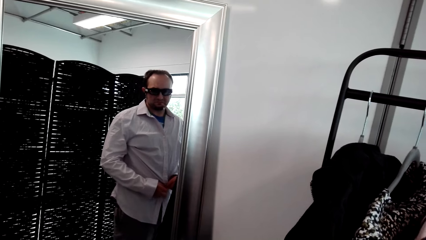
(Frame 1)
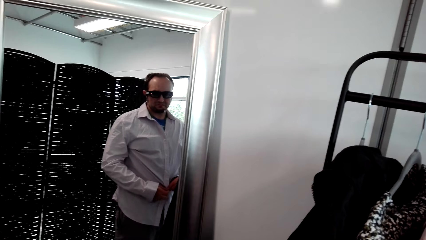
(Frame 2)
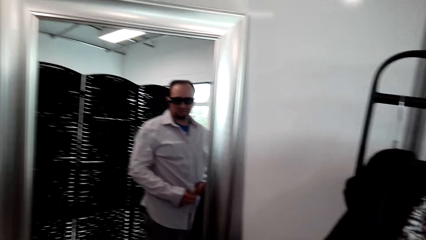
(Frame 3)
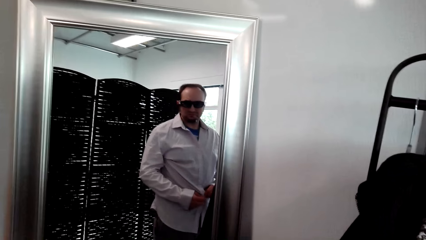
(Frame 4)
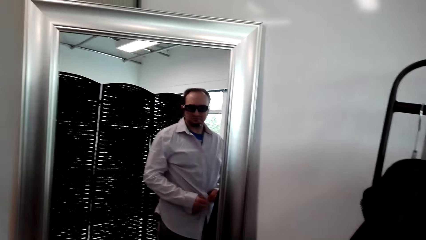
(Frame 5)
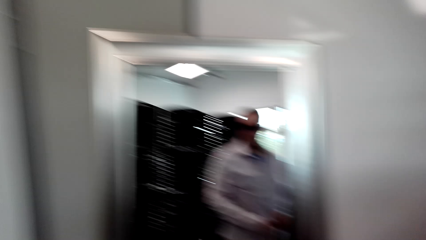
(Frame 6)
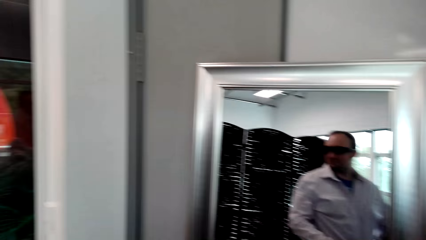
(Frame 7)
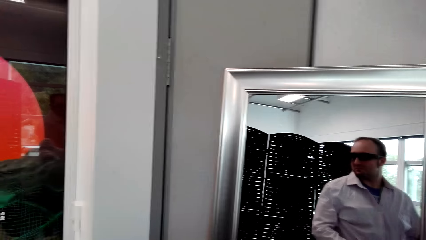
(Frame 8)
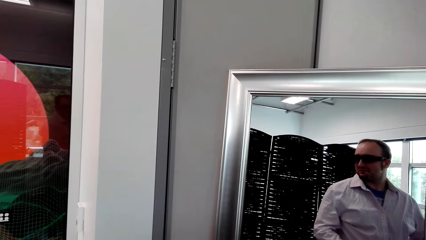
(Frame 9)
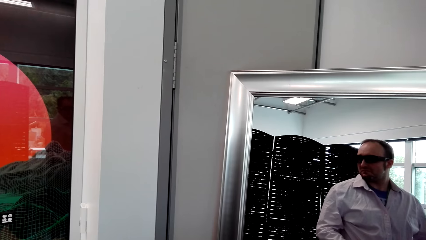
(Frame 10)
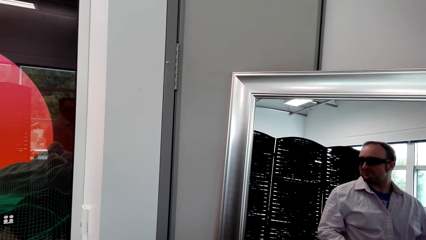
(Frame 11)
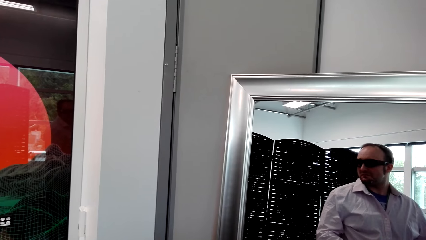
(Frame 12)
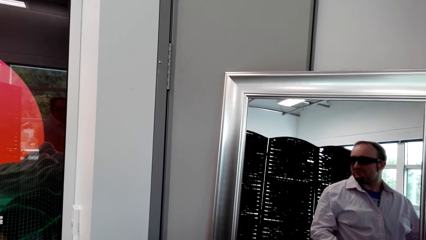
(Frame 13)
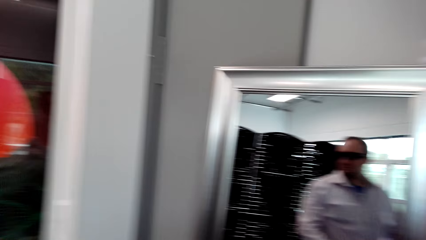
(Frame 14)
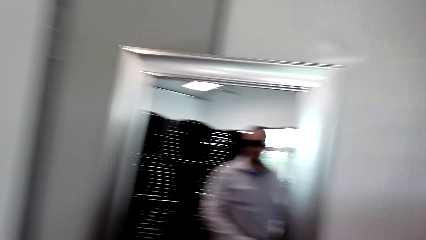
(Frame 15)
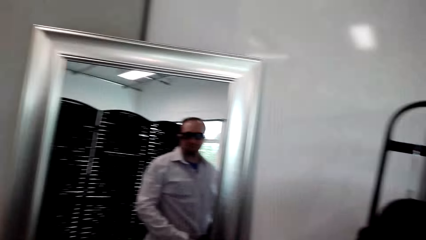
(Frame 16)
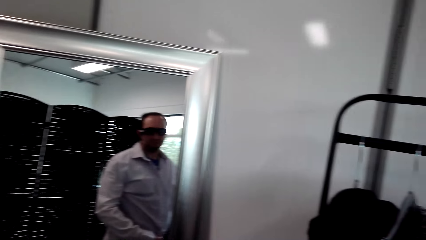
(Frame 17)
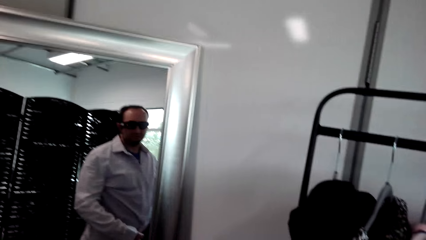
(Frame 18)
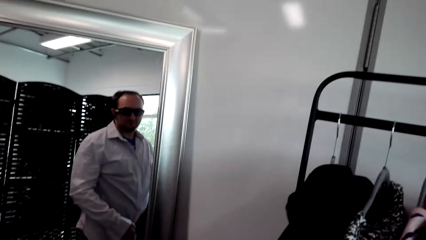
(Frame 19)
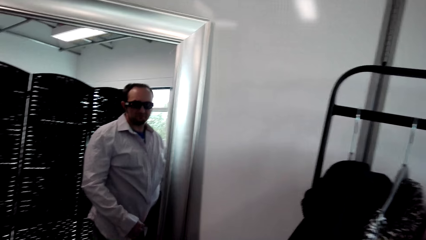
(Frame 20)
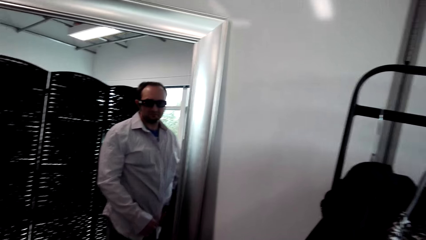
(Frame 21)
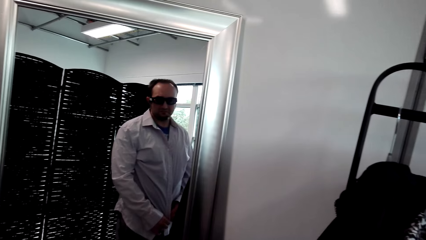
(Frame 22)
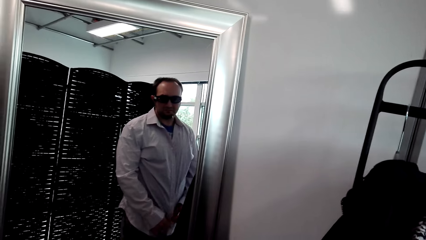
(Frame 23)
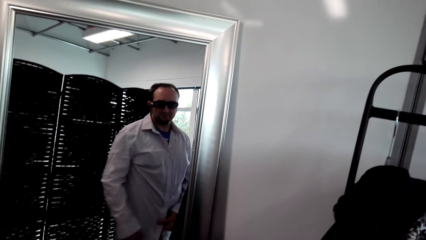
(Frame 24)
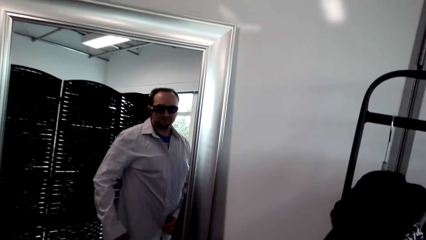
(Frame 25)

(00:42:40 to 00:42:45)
The camera wearer looks around. They button the shirt. They stare at the mirror.

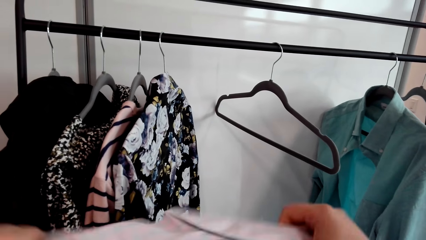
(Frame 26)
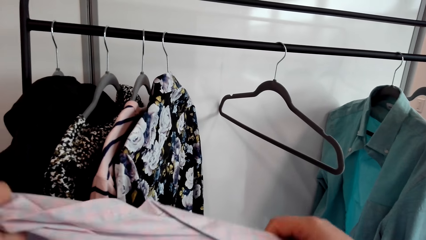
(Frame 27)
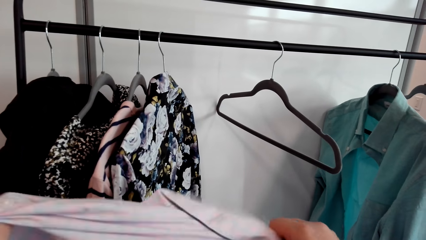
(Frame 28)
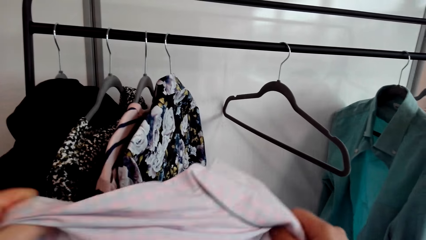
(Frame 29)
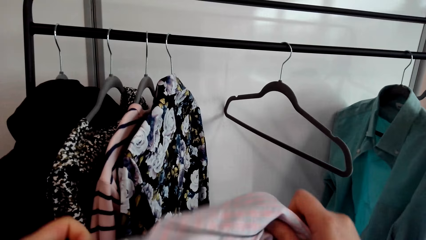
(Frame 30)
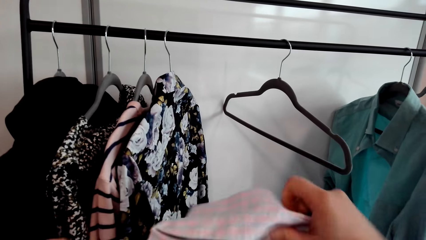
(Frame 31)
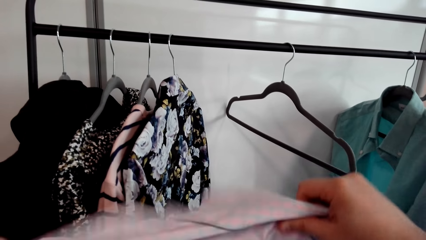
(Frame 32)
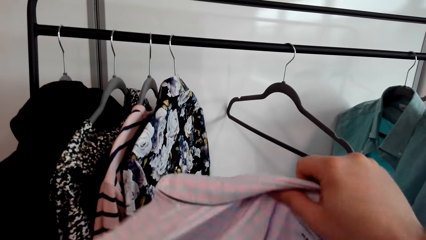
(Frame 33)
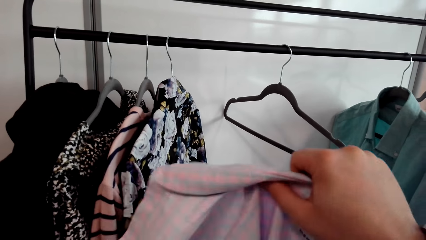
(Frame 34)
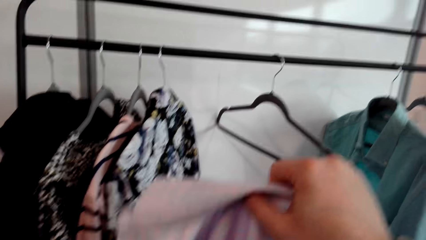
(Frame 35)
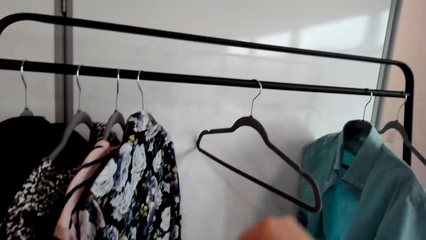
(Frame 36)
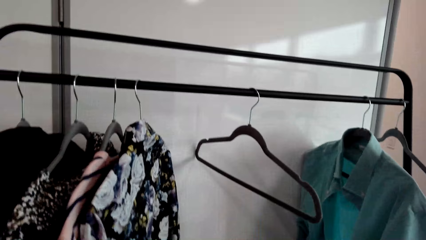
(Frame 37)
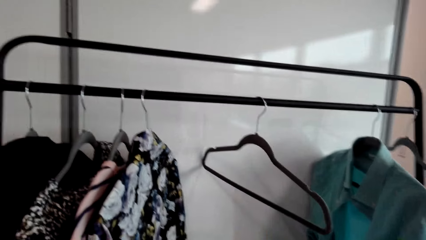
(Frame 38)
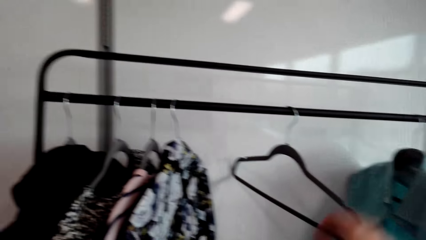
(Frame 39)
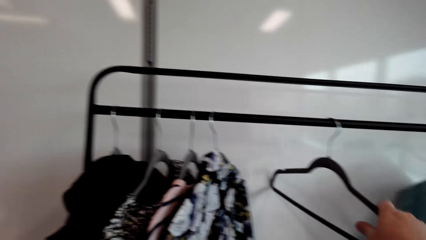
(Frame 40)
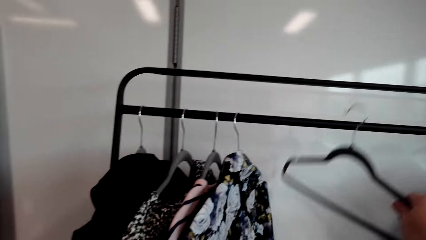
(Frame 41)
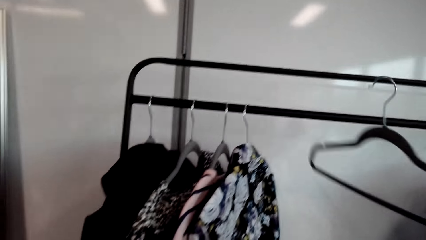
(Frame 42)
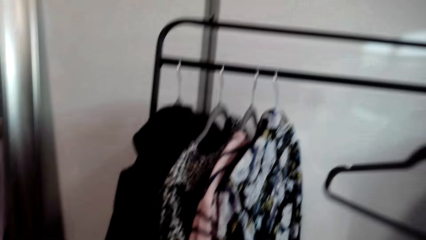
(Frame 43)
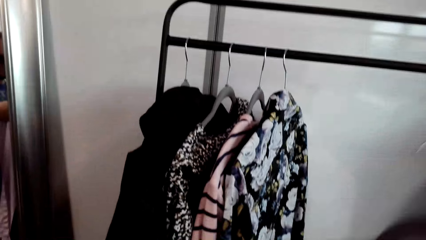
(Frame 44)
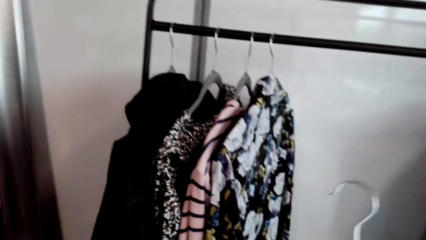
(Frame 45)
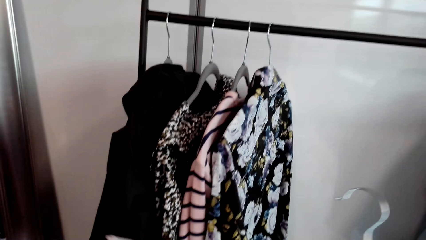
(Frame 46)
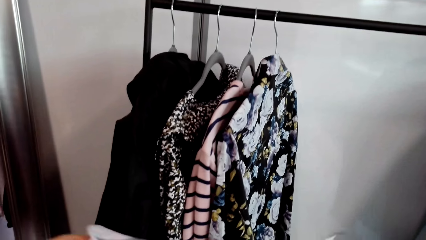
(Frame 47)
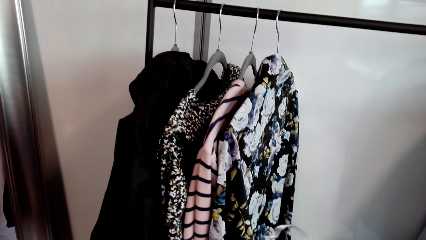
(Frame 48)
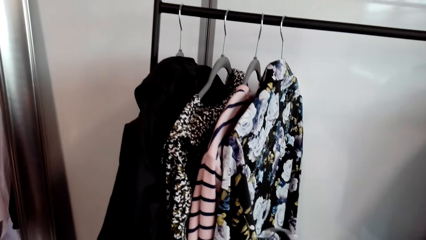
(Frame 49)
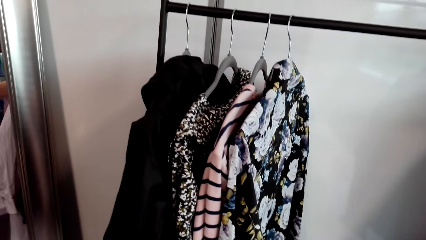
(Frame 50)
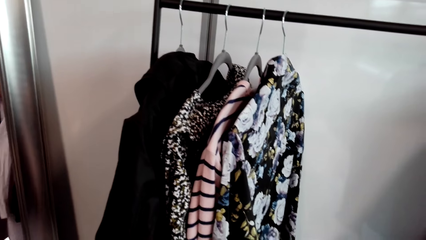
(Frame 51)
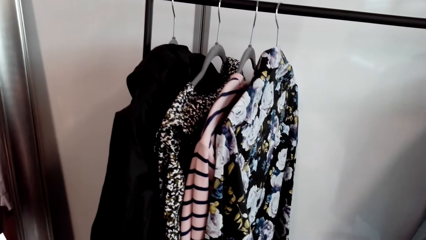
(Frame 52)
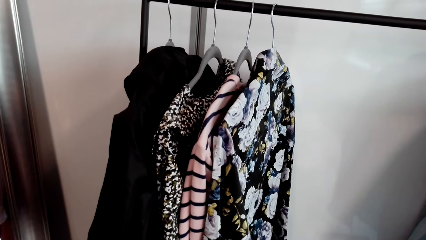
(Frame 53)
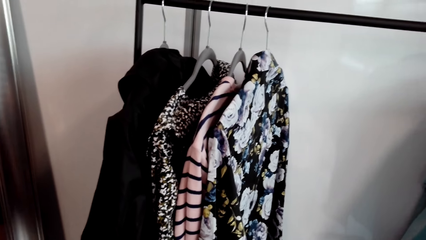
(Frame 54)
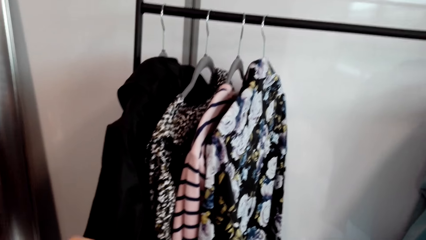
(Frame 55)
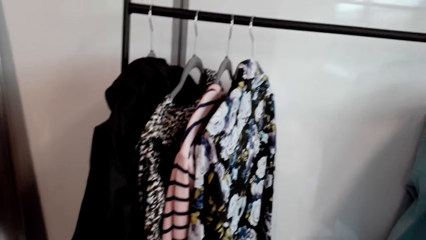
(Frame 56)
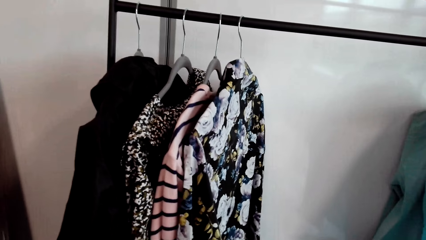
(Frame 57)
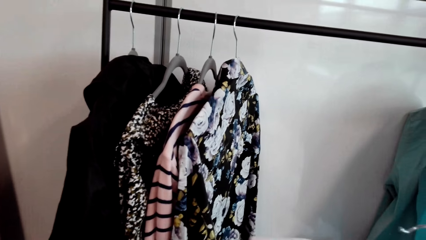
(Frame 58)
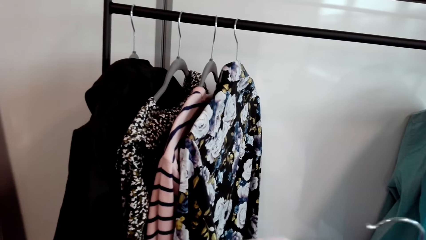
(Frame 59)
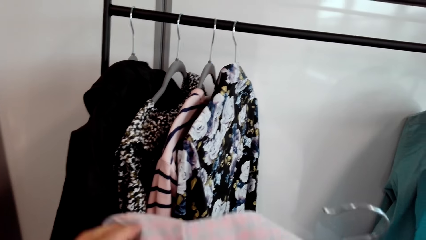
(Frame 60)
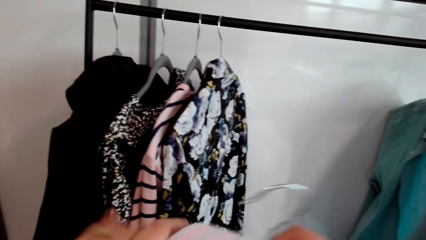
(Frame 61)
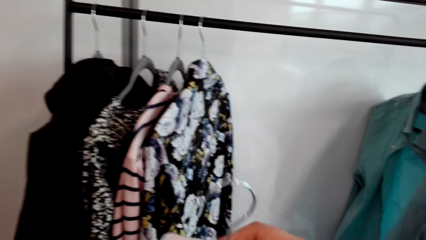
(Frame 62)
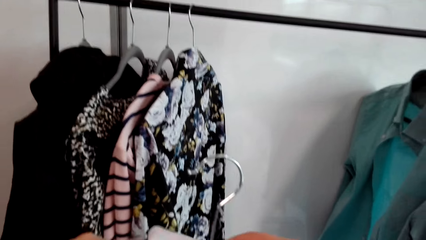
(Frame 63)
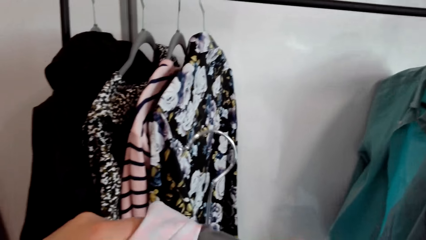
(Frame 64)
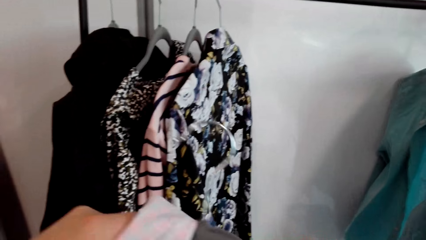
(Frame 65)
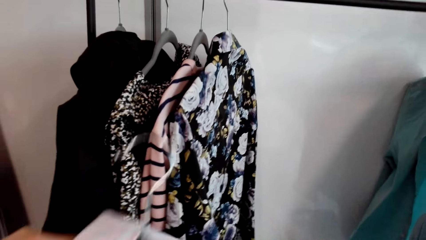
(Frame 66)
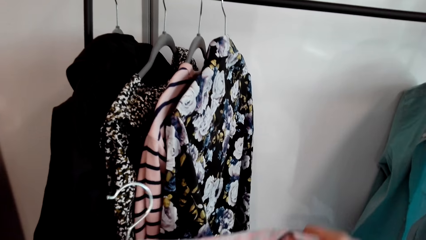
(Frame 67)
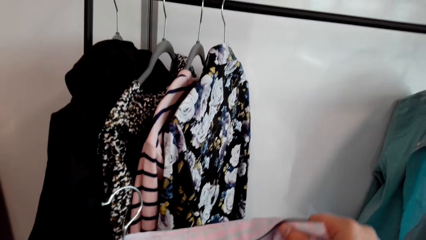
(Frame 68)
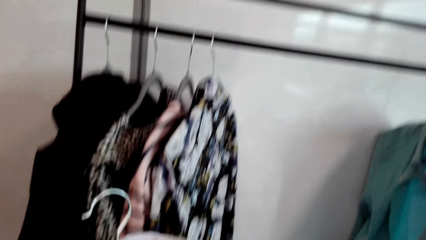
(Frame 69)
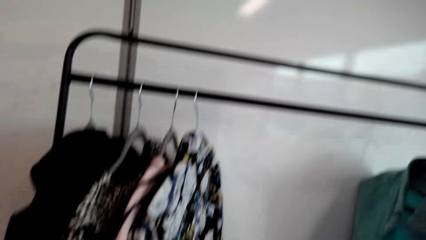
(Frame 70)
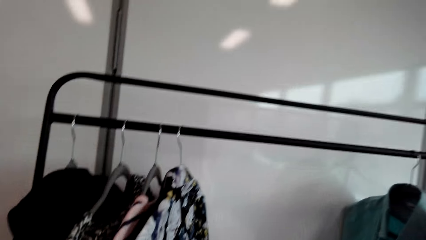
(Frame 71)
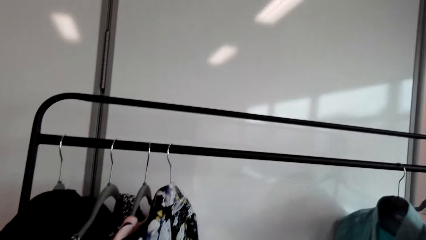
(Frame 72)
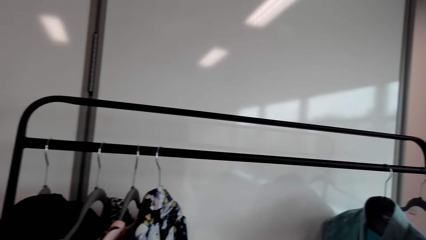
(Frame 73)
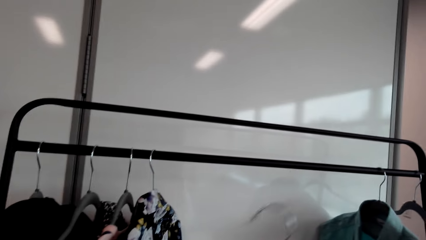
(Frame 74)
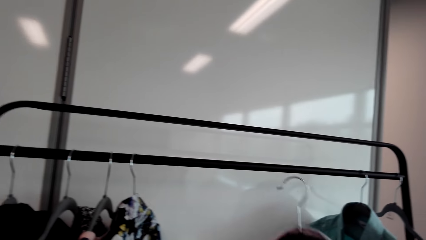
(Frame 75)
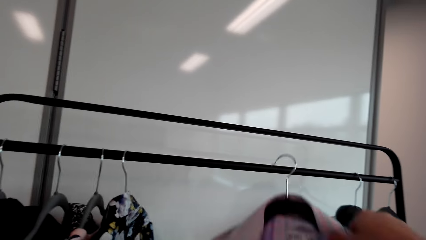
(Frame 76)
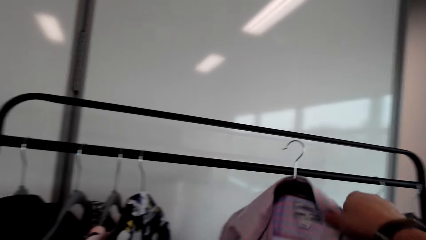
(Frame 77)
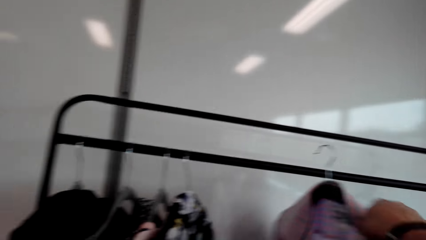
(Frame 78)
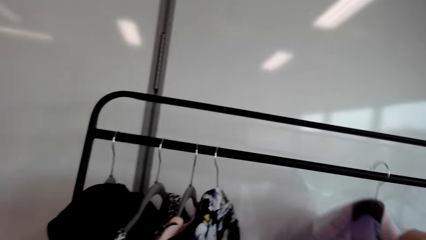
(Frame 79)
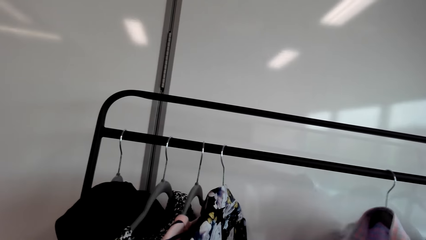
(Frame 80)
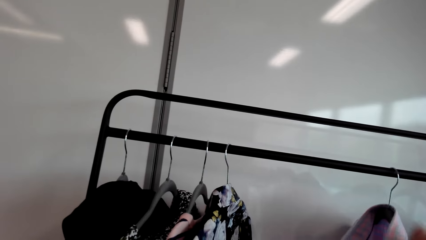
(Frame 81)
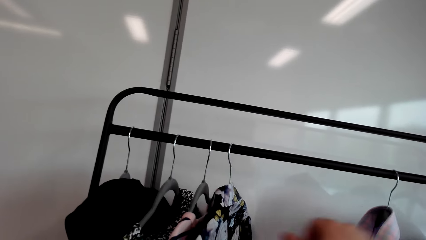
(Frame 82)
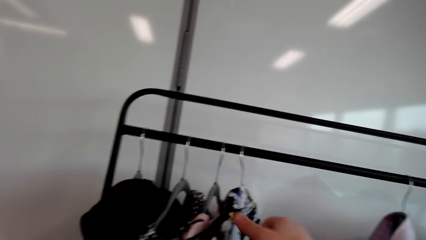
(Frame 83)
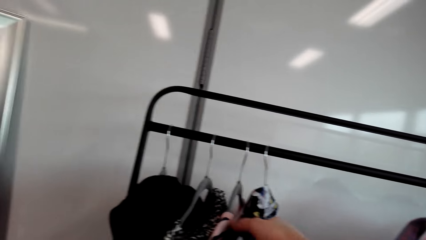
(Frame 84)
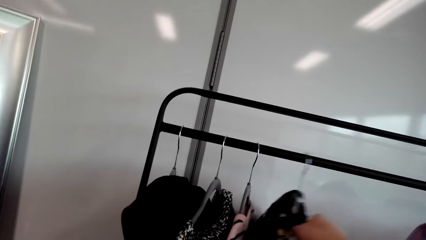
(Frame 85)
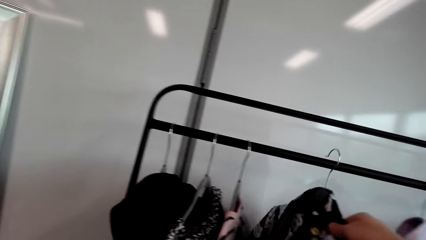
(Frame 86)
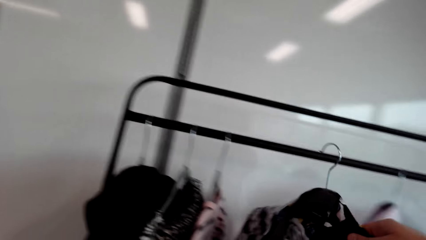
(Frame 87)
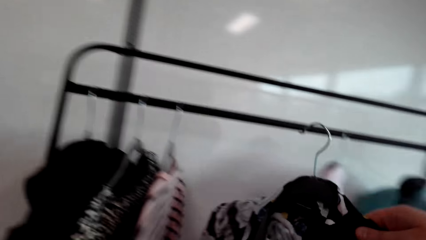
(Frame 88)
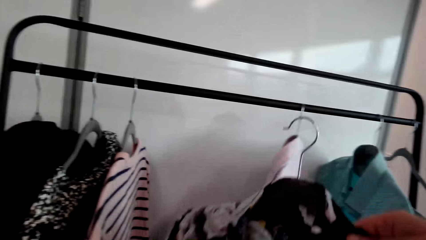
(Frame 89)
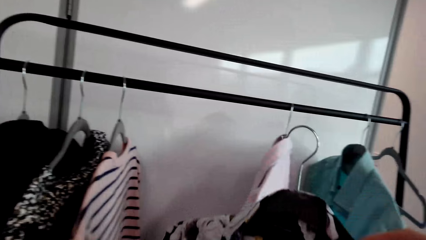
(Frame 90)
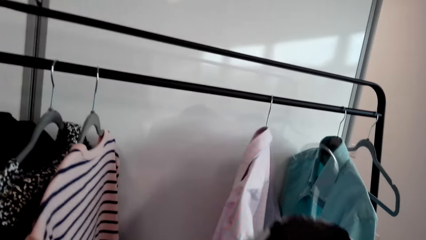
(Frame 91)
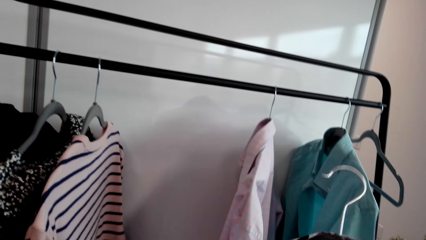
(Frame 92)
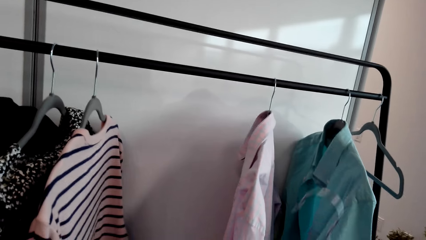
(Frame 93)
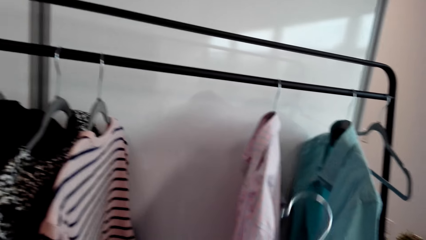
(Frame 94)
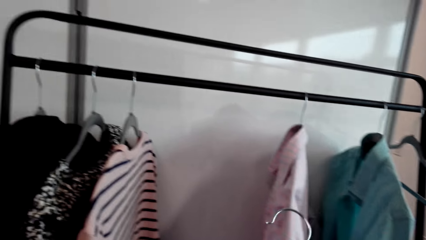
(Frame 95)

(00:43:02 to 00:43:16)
The camera wearer stares at the shirt. They pick up the hanger. They put the shirt on the hanger. They look around. They hang the hanger on the hanger holder. They pick up another cloth.
